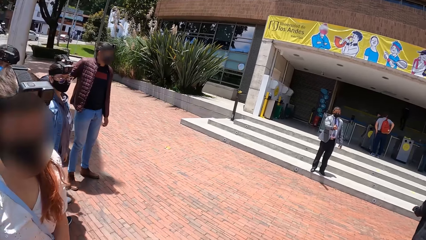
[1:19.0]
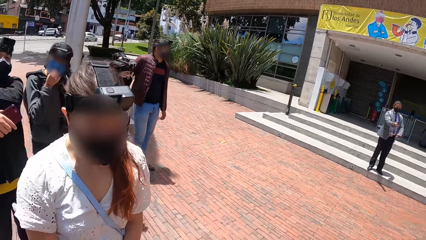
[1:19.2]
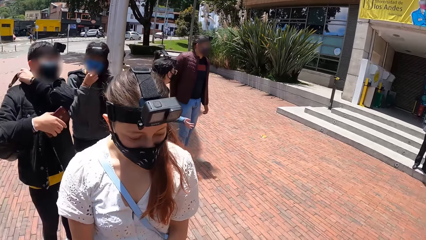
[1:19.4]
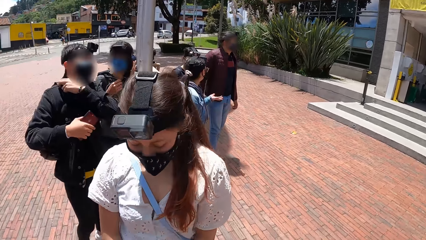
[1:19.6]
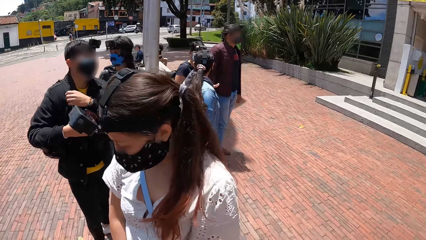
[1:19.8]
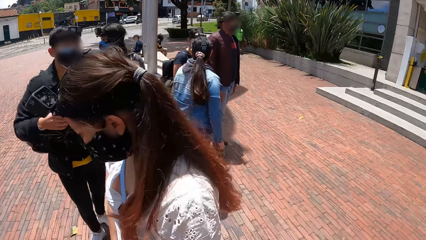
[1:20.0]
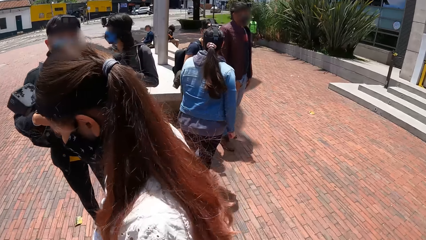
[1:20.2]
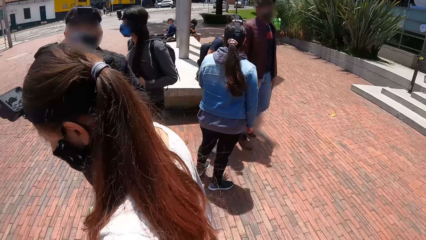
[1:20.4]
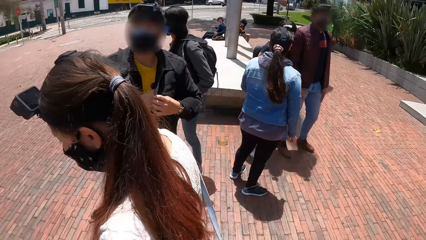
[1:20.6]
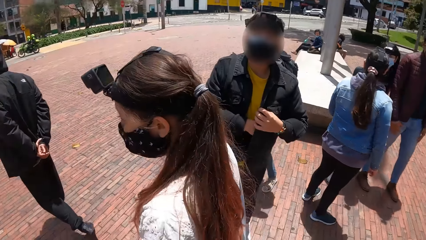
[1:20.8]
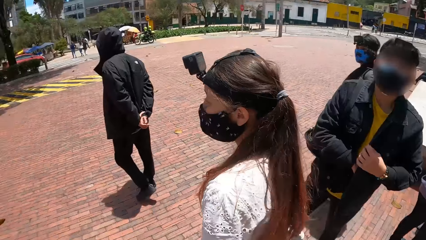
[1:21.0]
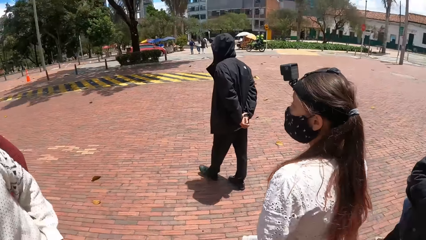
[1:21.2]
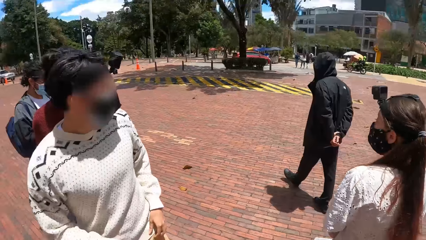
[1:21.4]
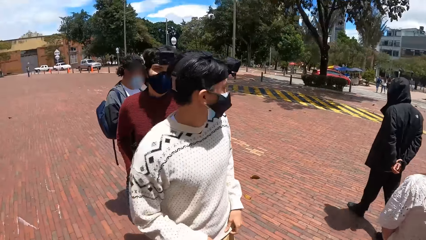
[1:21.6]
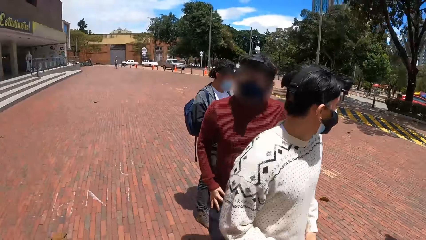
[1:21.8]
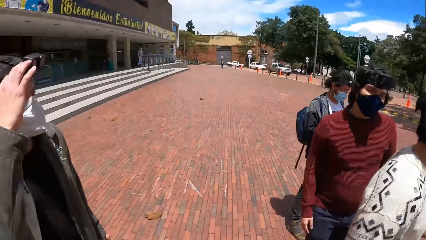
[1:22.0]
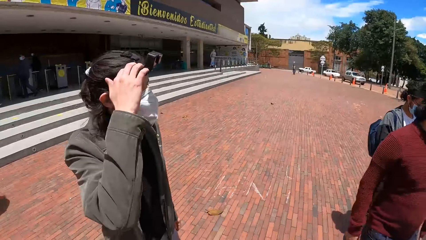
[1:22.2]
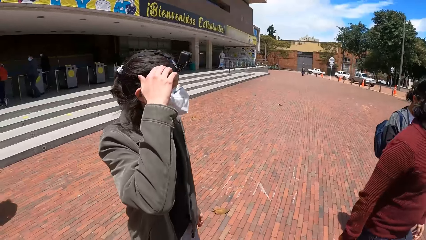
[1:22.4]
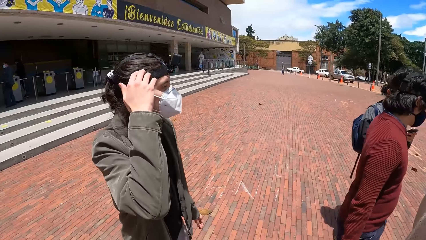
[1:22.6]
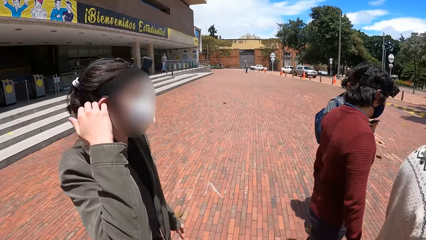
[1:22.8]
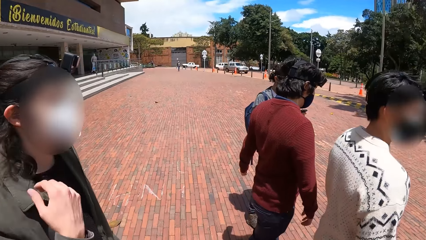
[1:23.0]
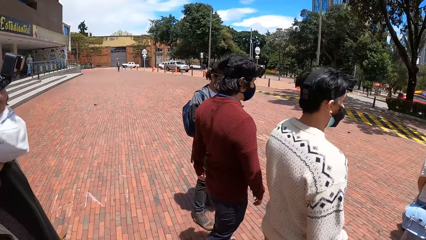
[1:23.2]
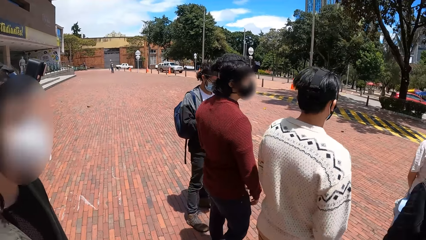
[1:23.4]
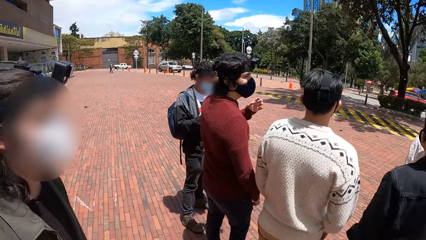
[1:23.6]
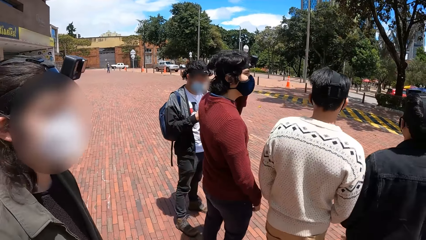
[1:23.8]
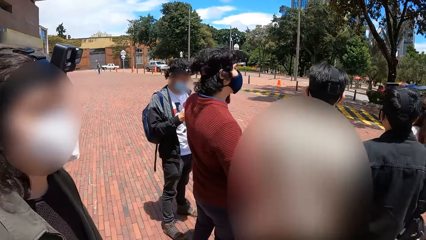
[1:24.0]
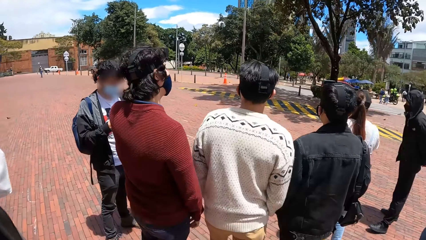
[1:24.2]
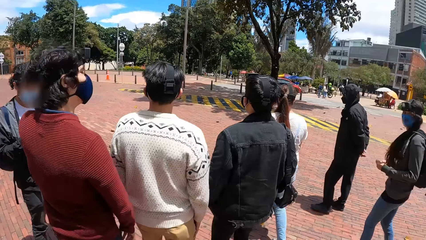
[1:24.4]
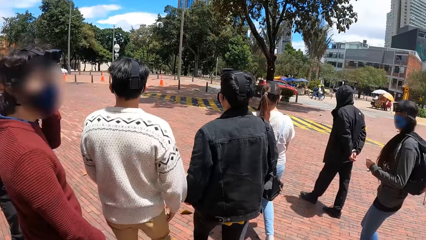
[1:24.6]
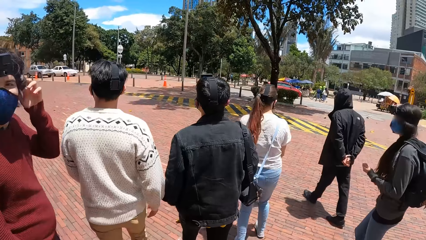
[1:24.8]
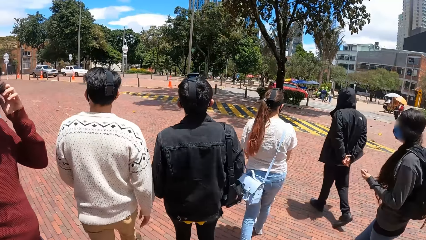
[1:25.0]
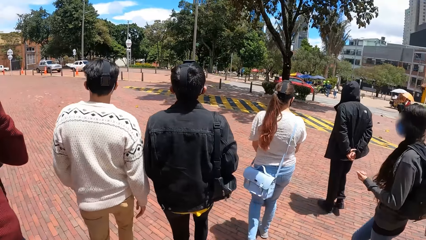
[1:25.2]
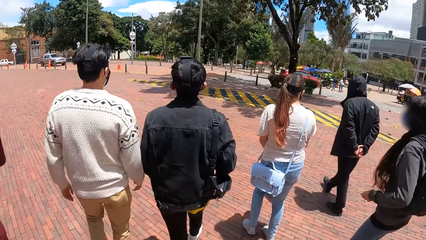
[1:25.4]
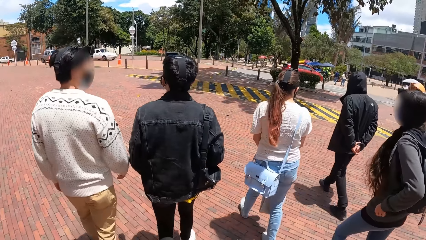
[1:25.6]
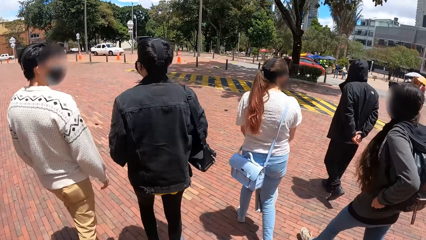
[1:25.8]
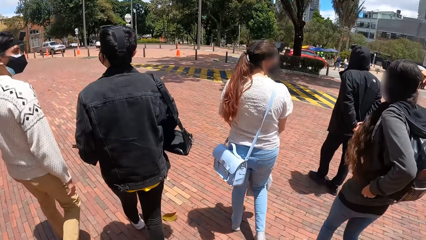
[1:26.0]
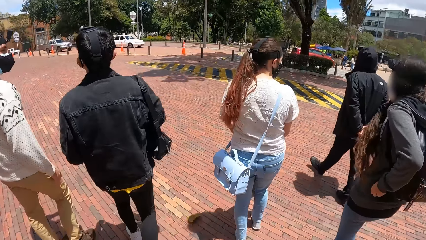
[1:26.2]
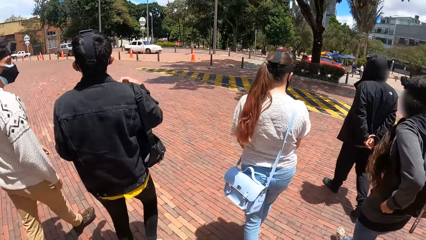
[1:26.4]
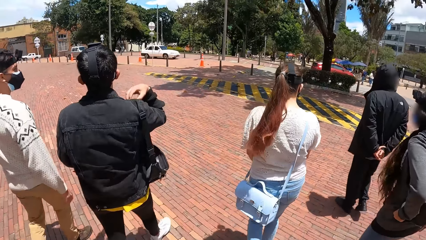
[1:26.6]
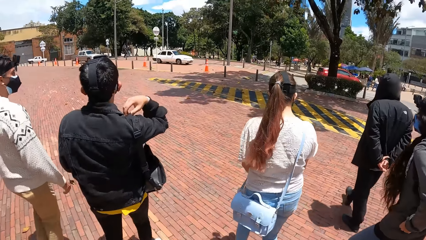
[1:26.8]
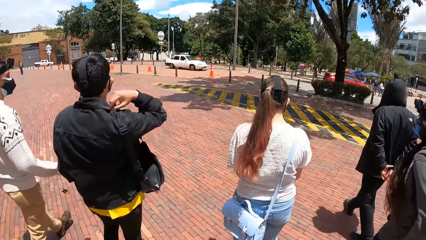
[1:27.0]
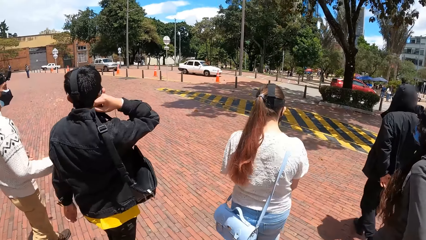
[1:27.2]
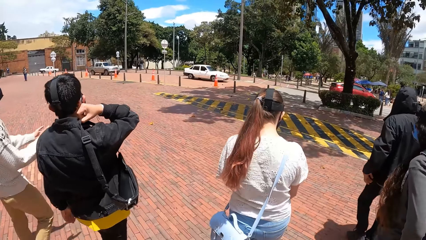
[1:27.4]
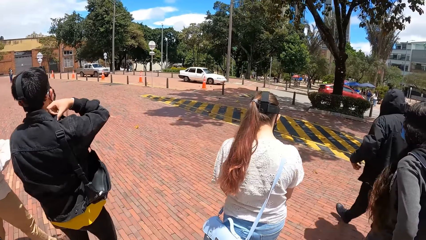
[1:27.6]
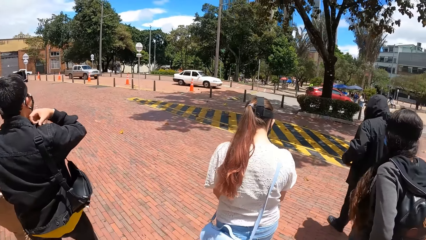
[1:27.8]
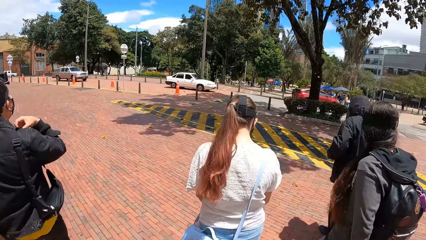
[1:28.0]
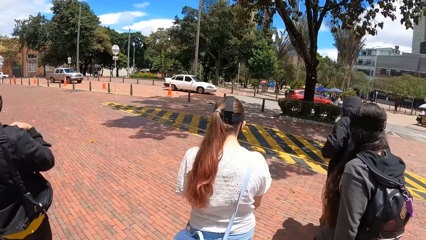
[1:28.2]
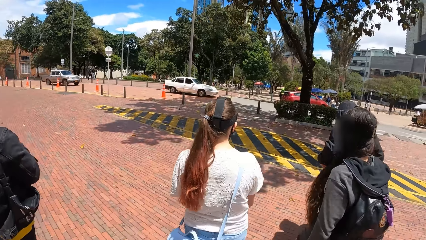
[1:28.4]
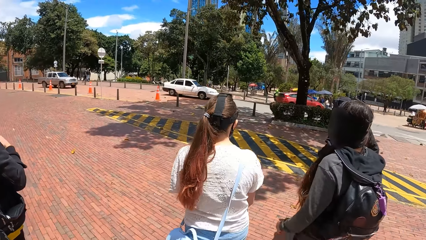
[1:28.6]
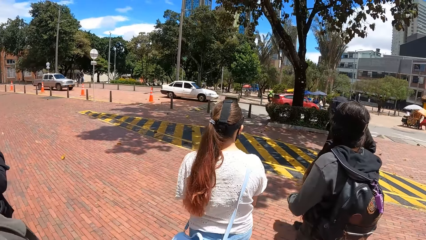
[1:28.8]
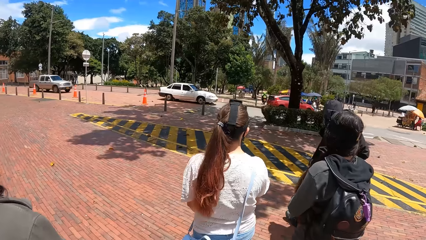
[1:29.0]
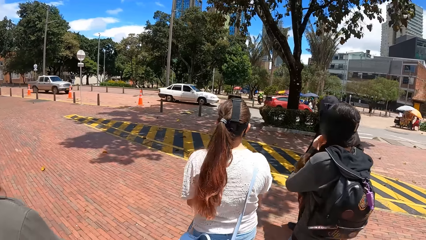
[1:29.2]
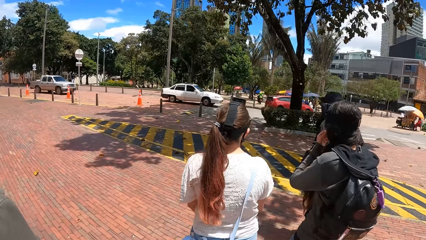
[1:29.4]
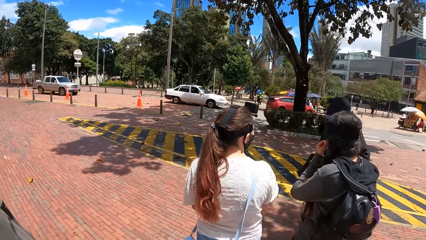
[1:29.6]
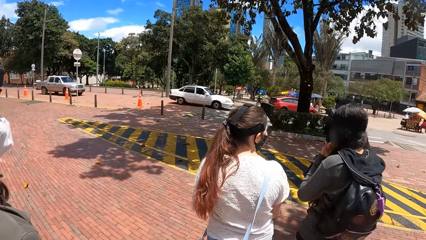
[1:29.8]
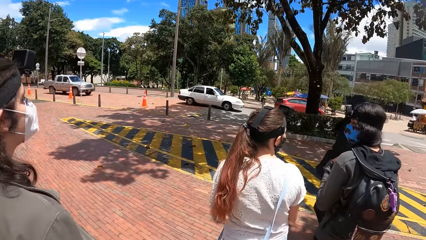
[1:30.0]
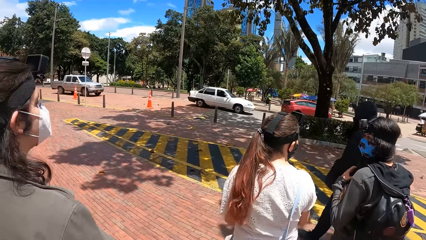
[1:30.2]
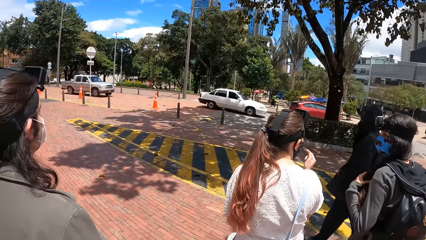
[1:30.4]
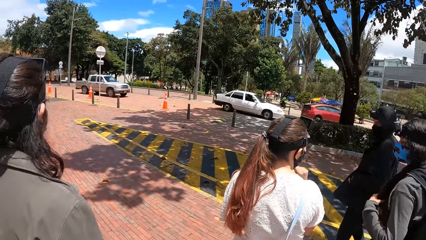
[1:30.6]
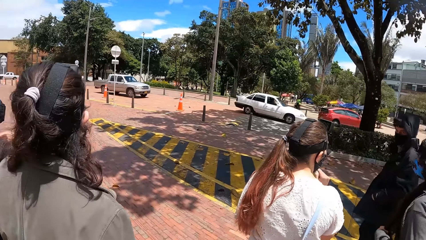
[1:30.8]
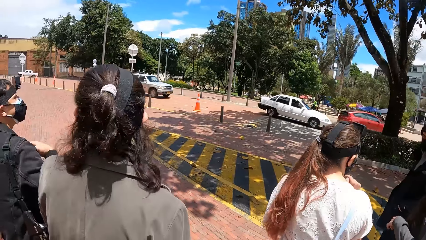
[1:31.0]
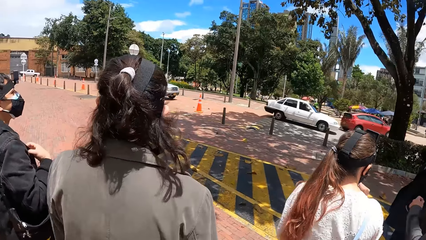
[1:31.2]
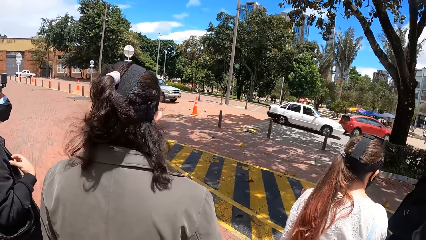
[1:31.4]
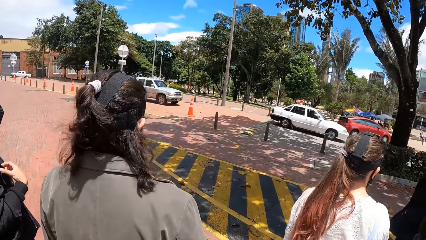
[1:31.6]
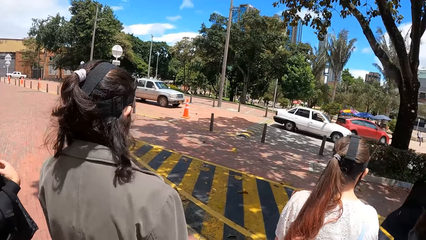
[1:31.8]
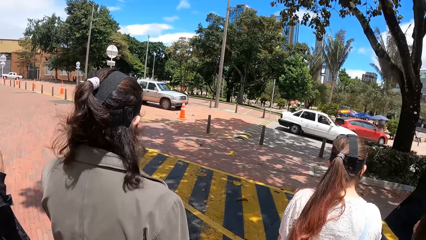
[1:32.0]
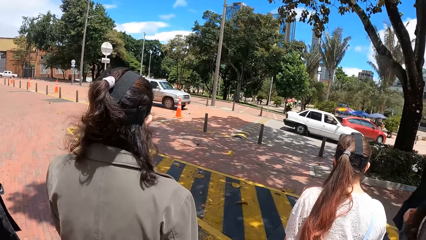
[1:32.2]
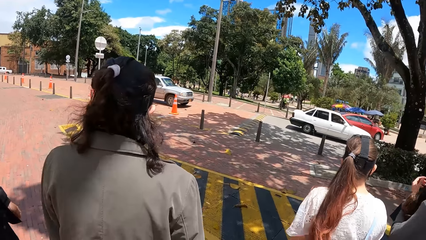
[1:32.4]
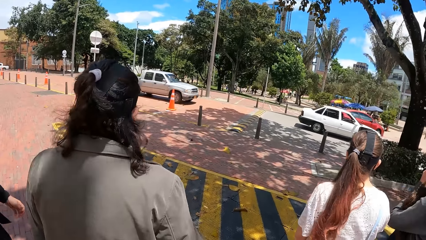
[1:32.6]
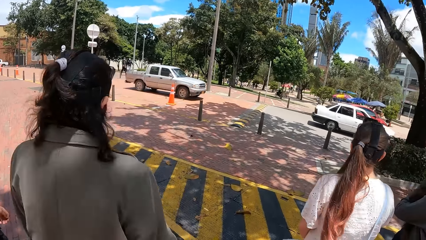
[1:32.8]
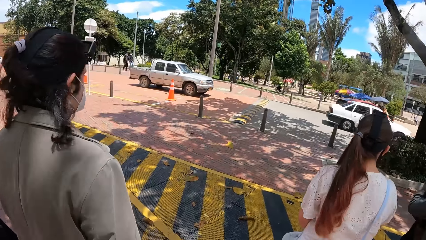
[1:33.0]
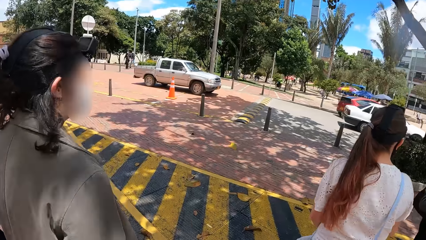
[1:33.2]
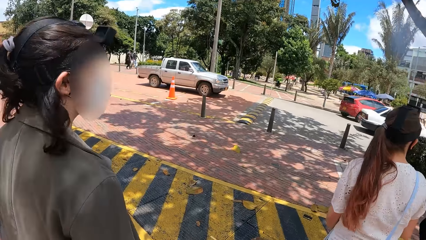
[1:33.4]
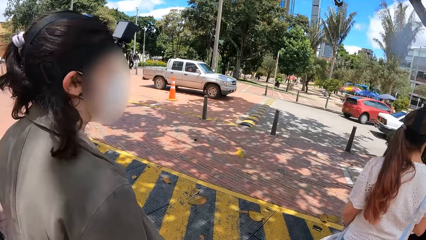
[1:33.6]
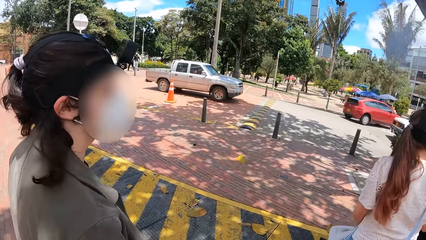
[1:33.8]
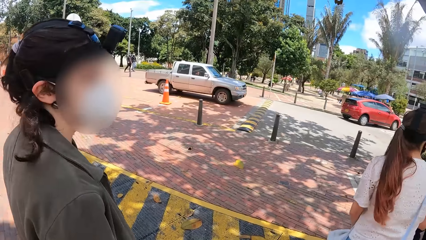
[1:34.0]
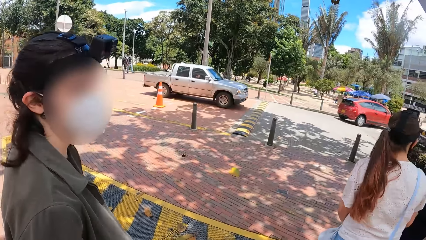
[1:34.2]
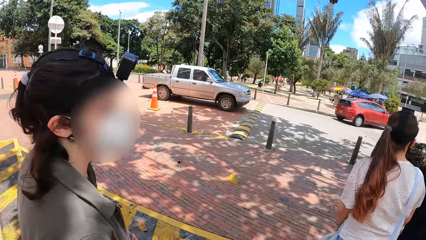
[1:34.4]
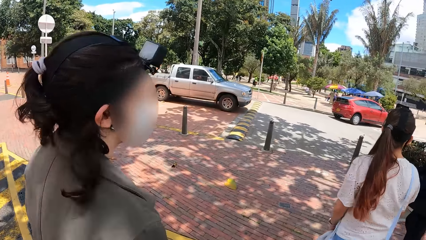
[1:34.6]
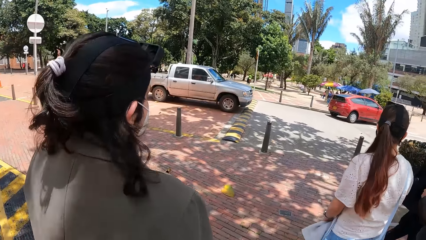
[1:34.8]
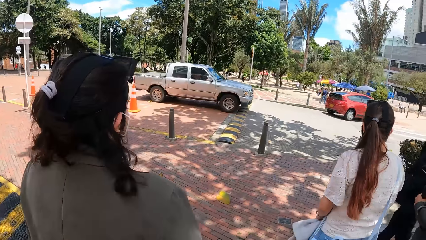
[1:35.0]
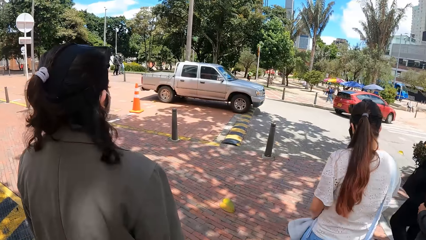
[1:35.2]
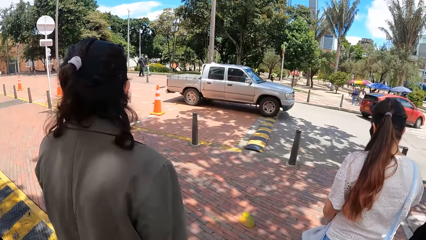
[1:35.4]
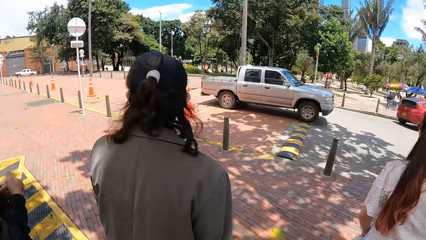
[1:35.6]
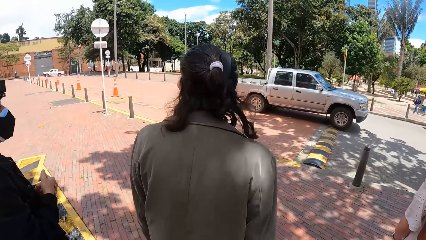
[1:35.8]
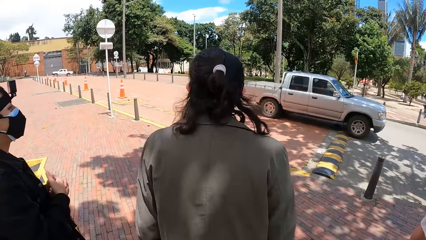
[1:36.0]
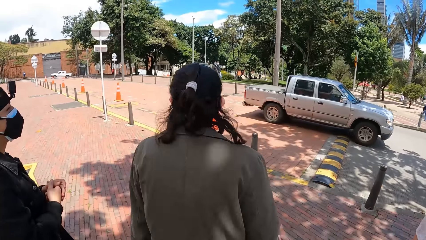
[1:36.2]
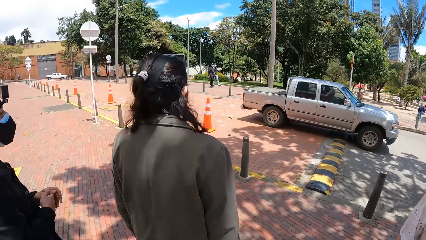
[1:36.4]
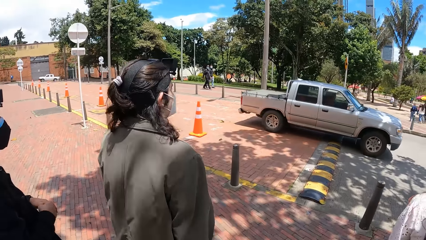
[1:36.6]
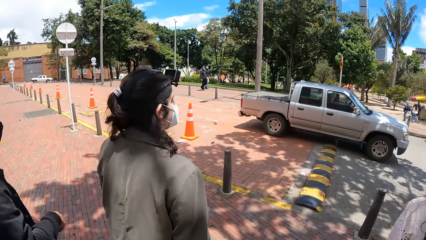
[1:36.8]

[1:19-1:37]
A man touches his hair with his right hand. Another man holds his hair with his left hand. The camera wearer walks with the group of people. A third man interacts with a fourth man. The fourth man adjusts the bag on his right shoulder with his right hand. A woman touches a nose mask on her face with her left hand. Another woman interacts with a fifth man and the first woman. The first woman touches her hair with her left hand. The camera wearer walks along the path.
